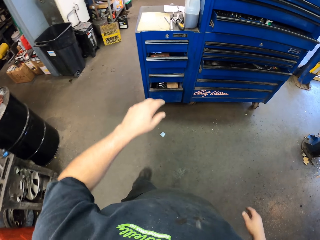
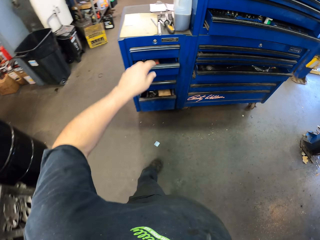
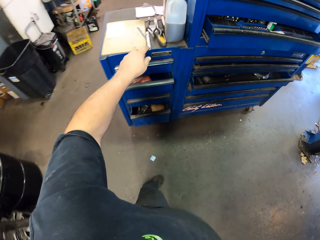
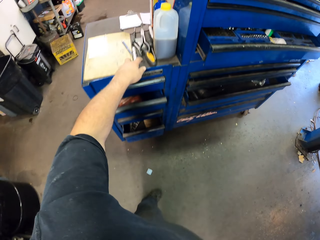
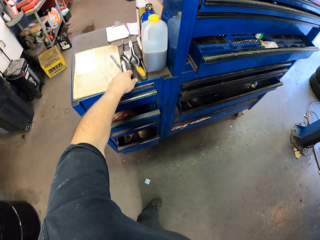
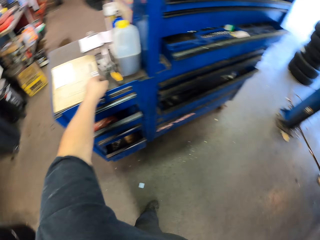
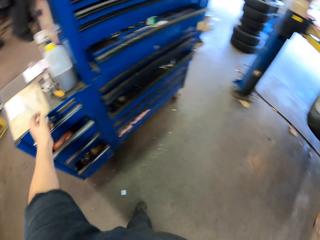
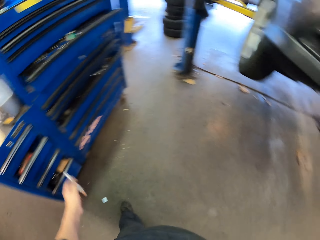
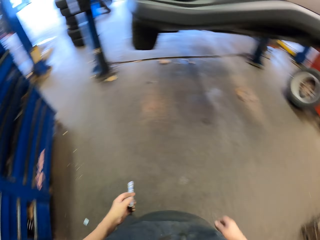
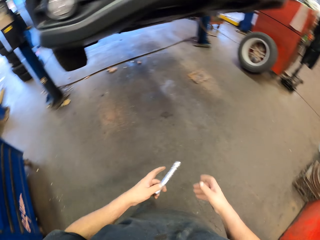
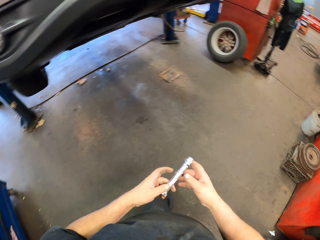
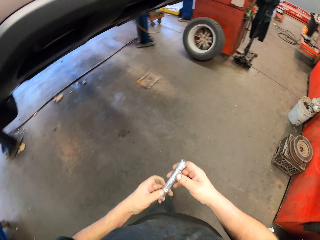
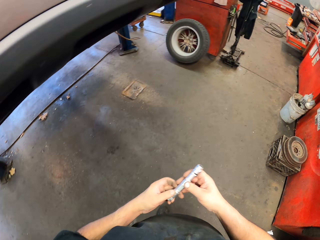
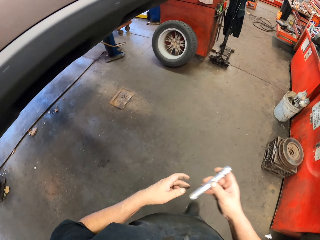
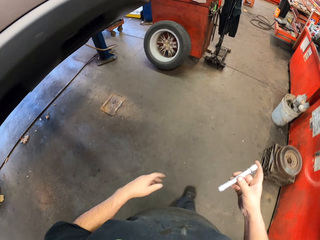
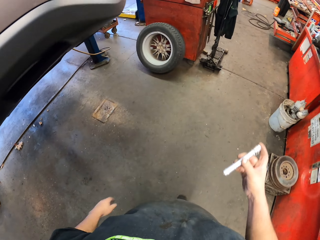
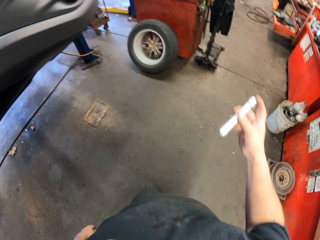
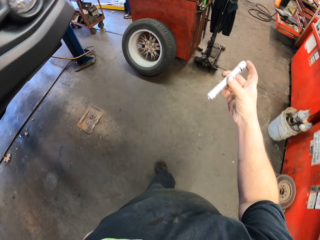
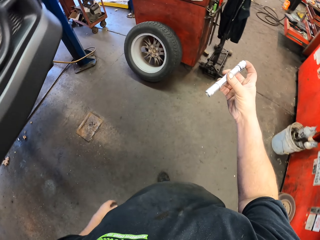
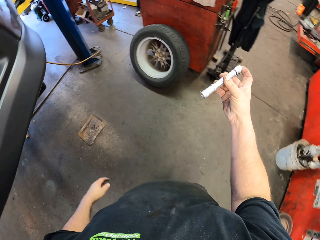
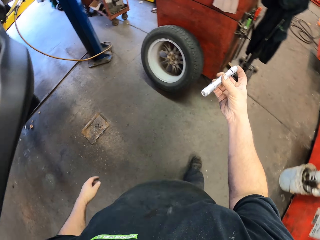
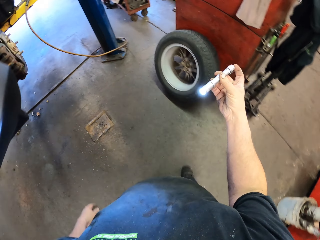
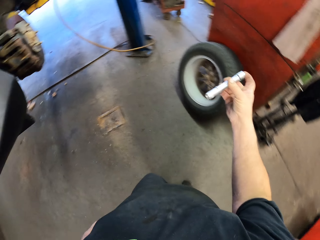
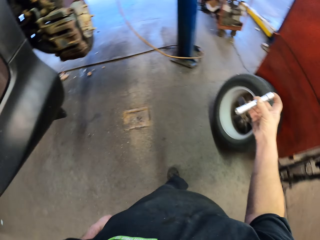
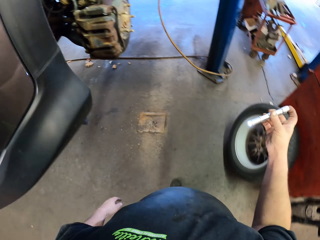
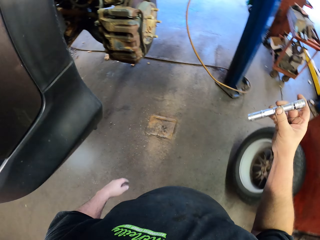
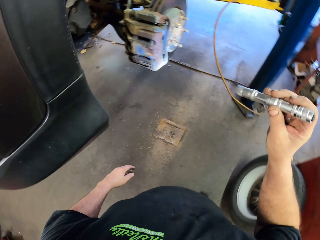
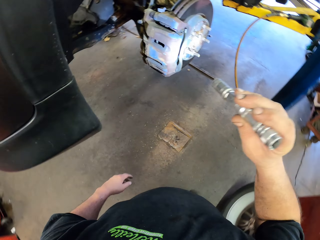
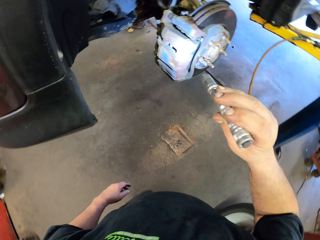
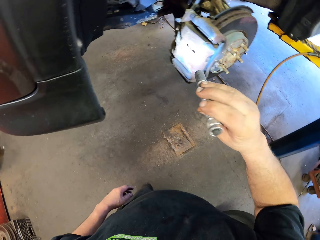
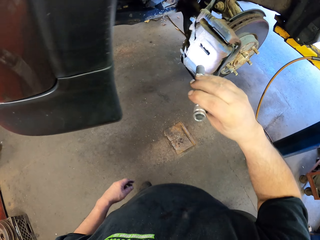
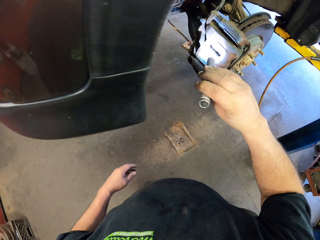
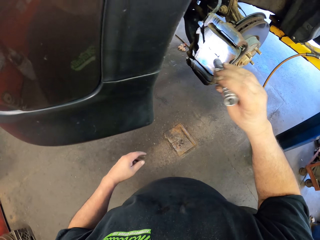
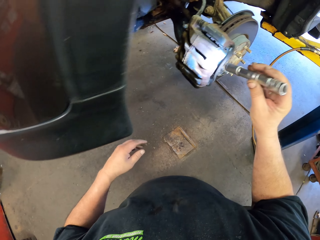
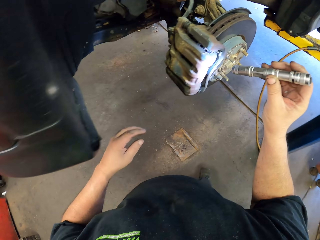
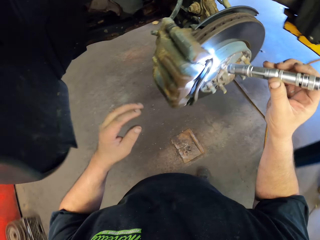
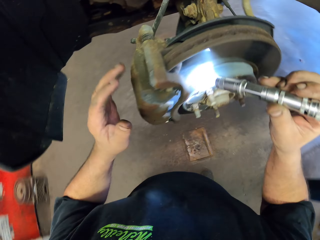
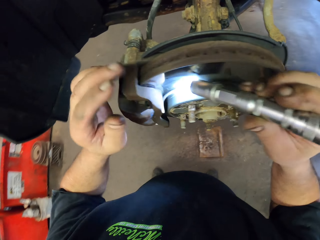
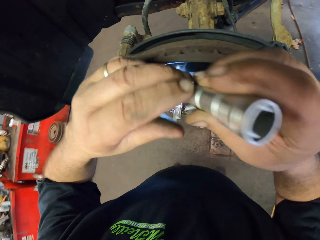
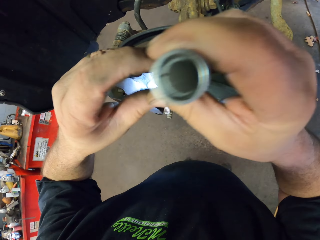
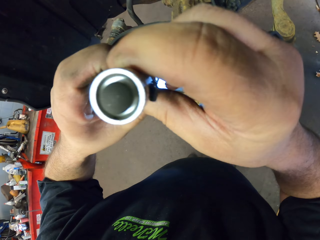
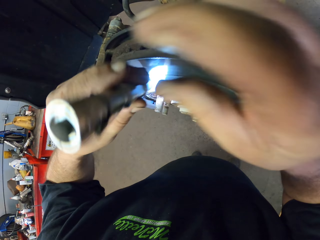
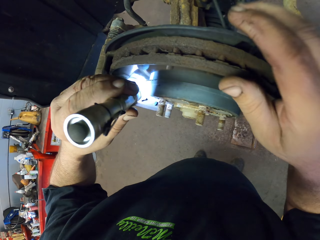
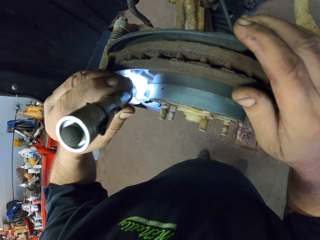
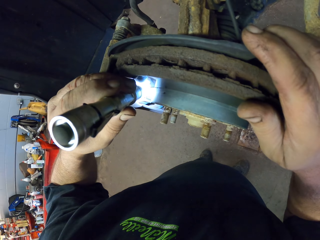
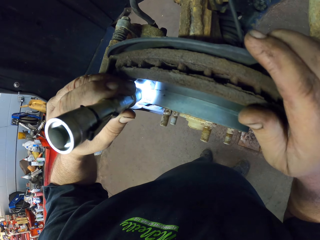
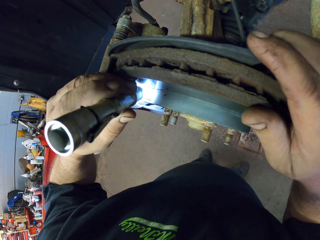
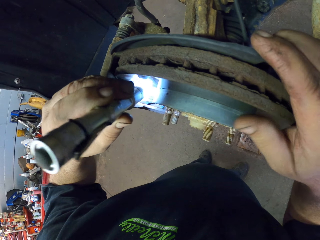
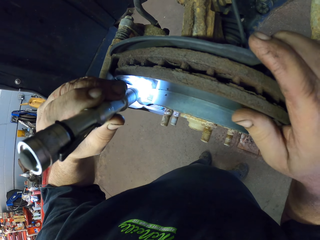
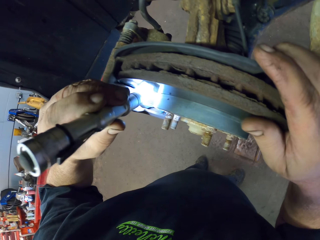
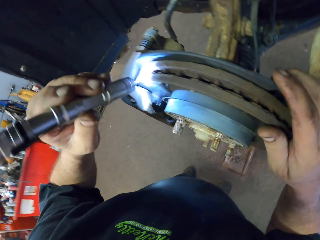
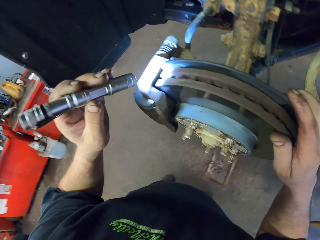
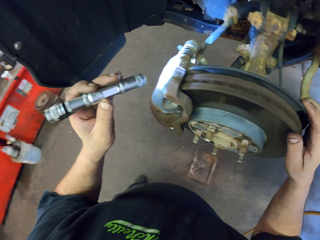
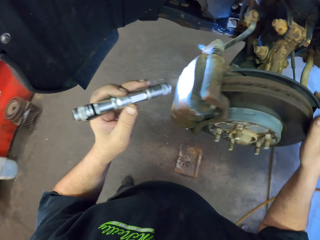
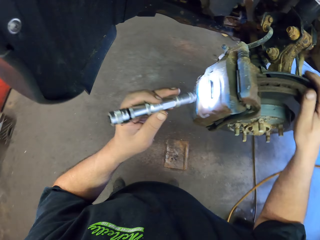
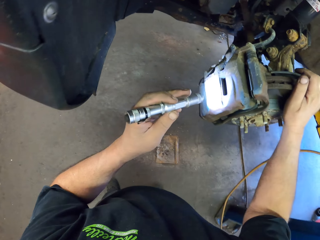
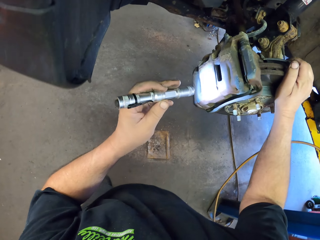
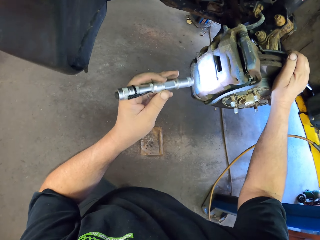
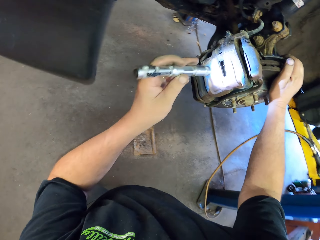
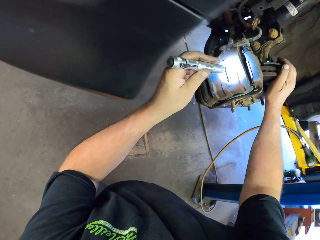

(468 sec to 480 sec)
The camera wearer picks up the torch. They hold the torch. They walk toward the car. They look at the hub wheel.

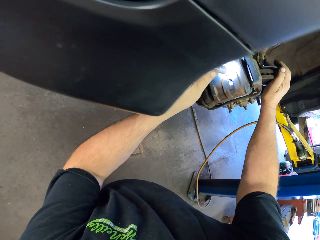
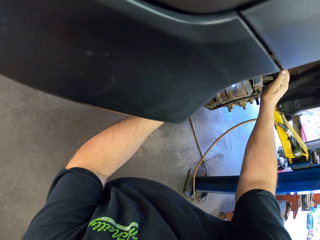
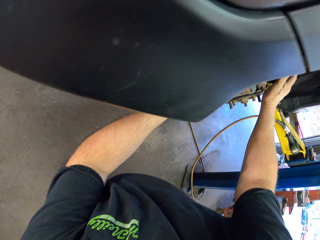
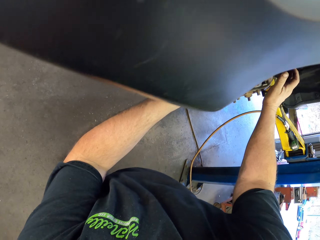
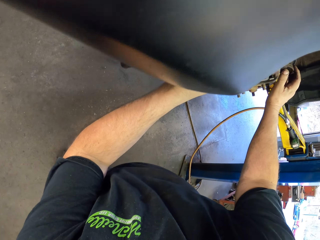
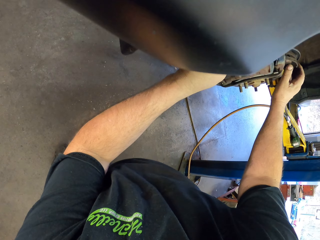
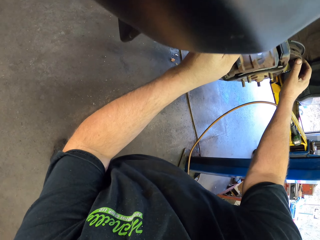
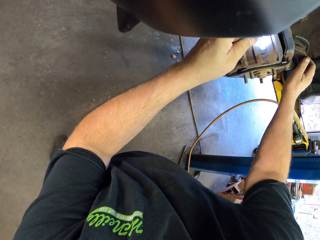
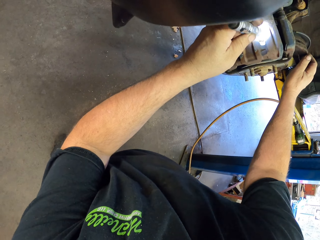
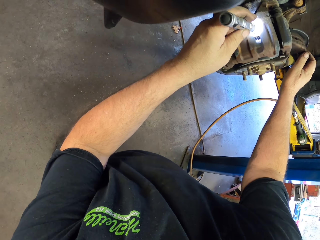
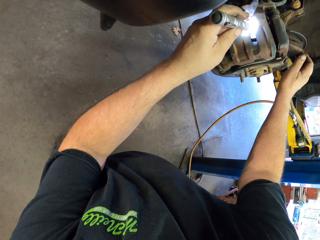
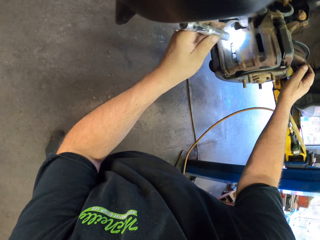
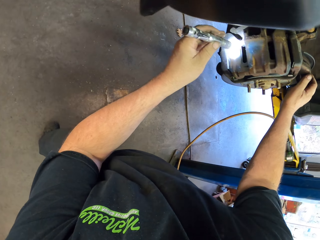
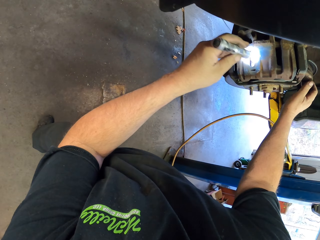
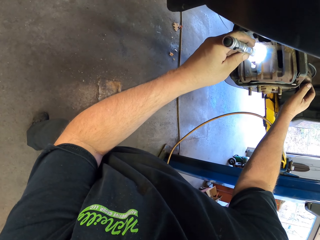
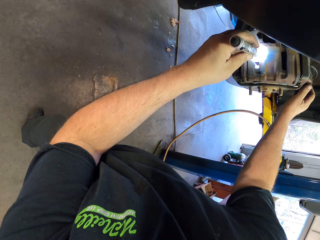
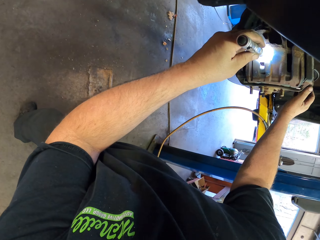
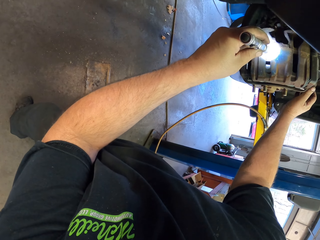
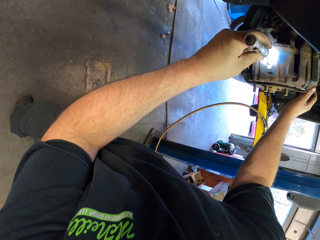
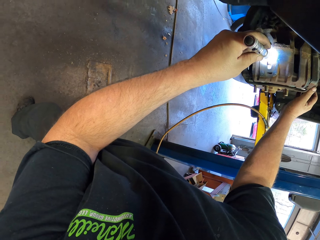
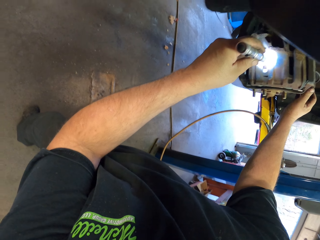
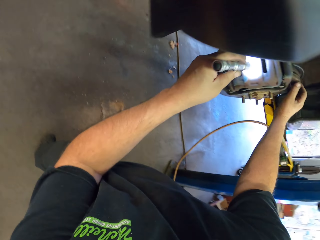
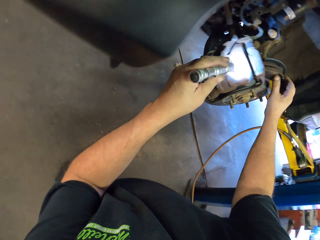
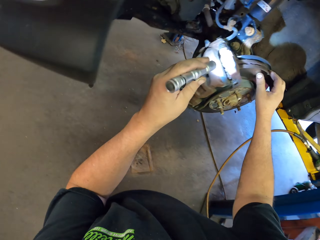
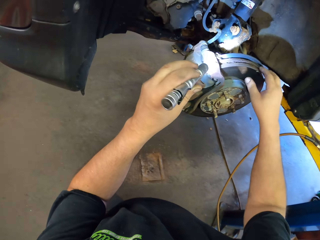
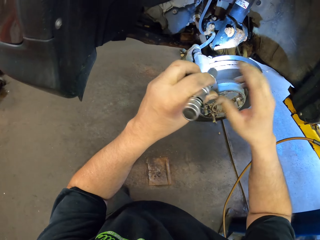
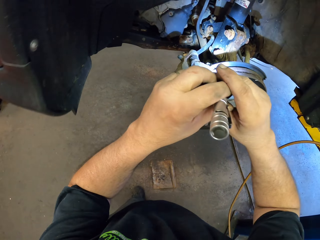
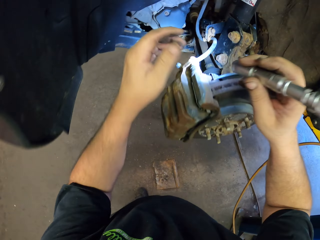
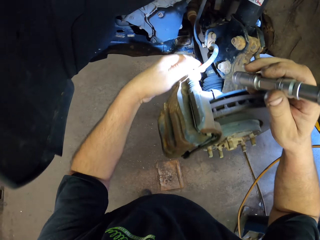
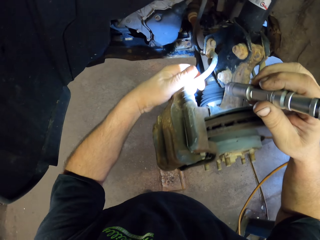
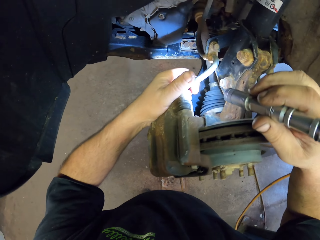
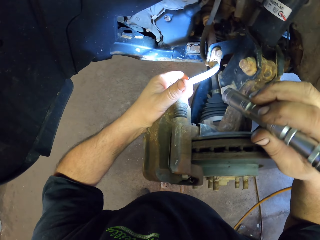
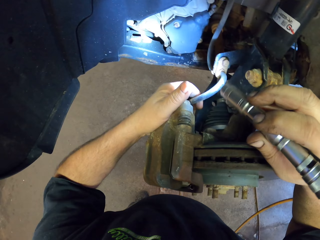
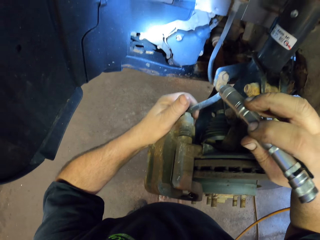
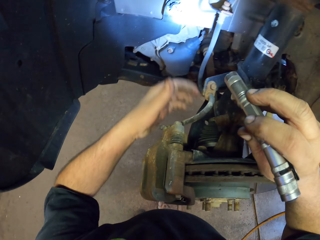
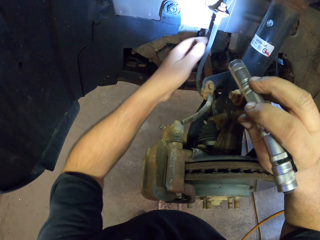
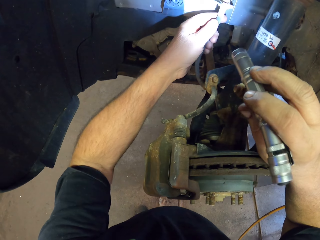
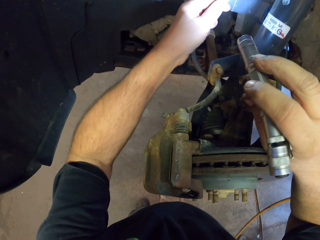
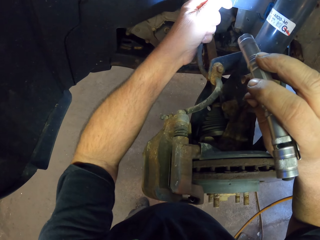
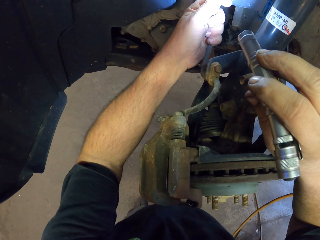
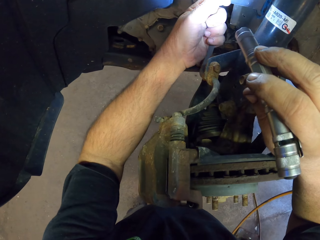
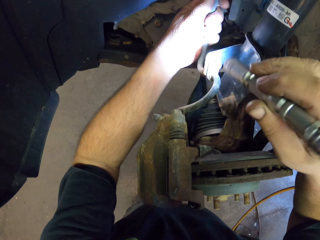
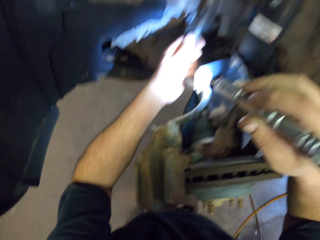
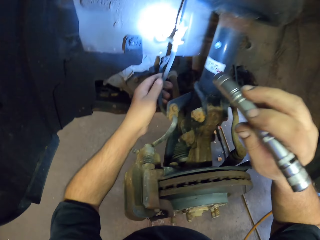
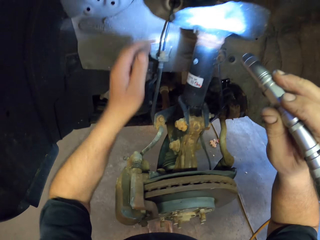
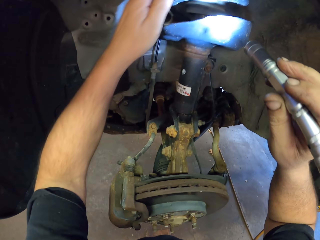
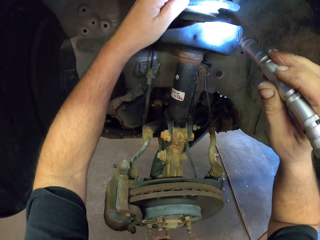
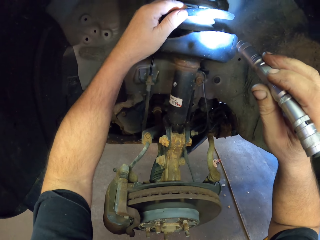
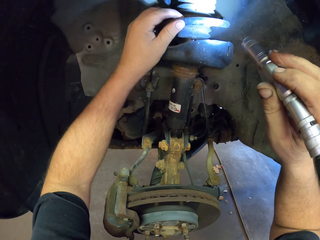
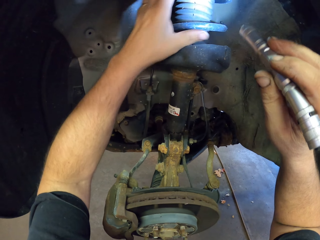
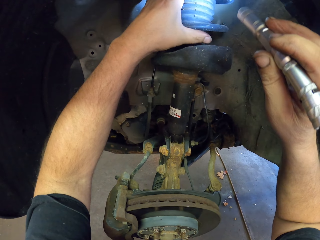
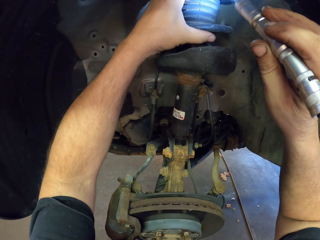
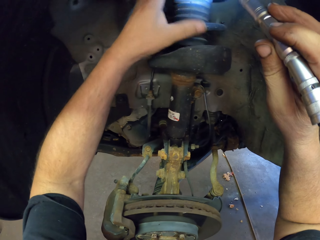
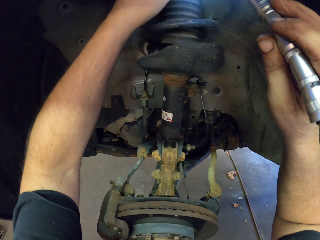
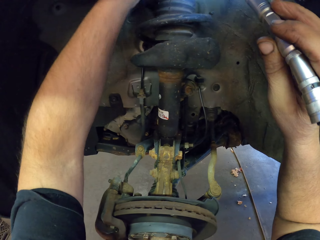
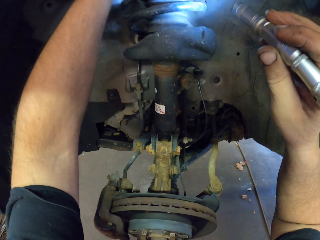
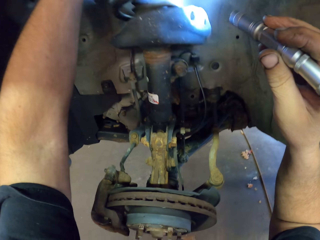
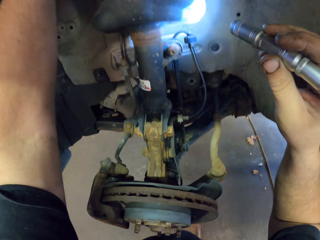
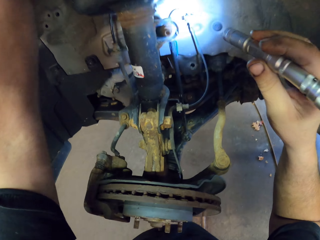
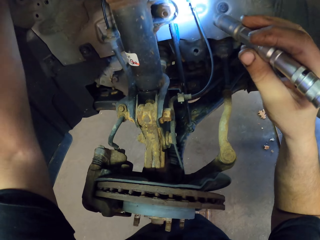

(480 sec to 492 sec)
The camera wearer moves the torch to the right hand. They hold the torch with the right hand. They hold the wire. They touch the wires. They touch something.
